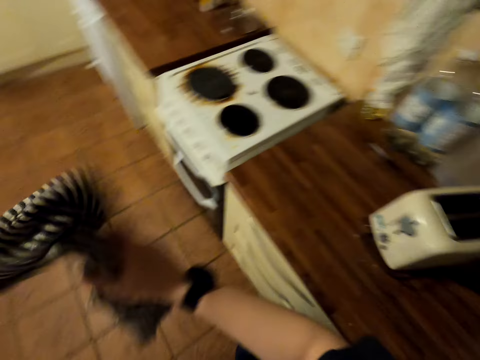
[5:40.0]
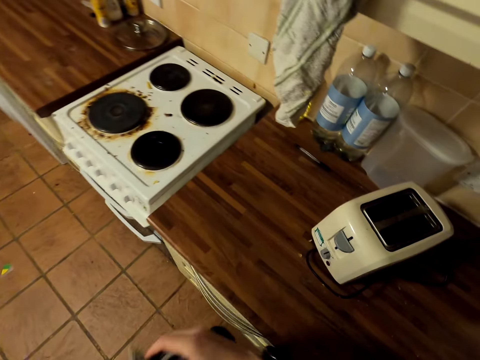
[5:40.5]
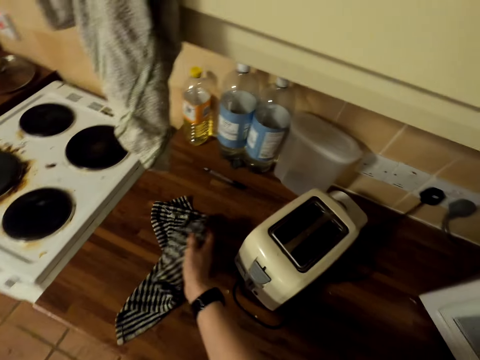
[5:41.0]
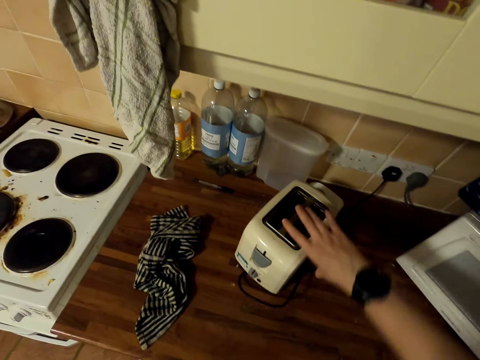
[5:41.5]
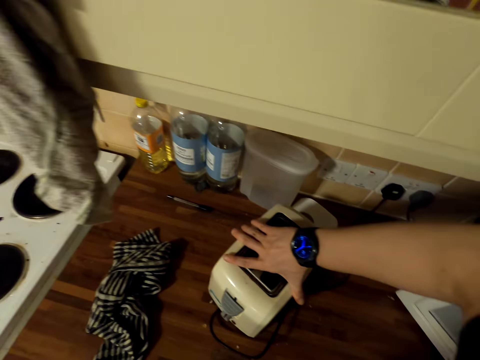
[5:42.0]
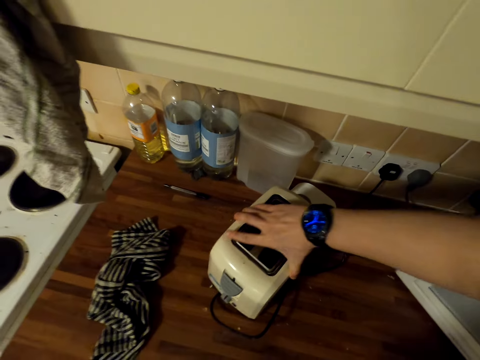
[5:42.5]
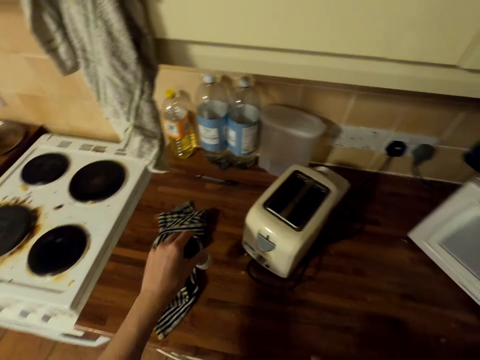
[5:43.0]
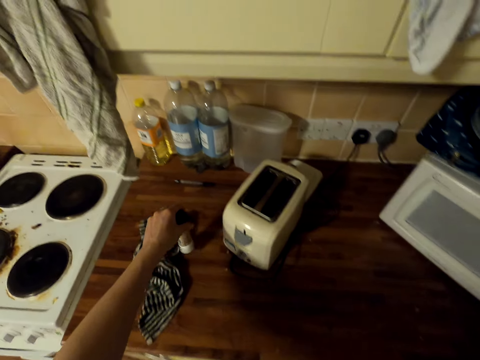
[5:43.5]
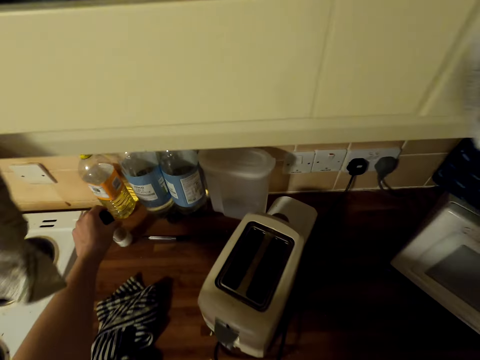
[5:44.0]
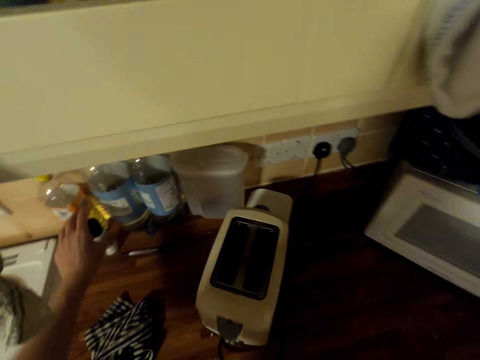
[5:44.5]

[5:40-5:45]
The camera wearer touches a weighing scale. They put the can on the table.

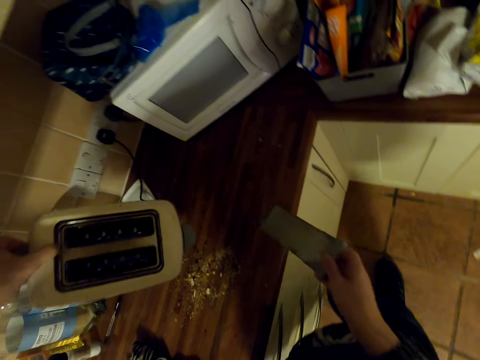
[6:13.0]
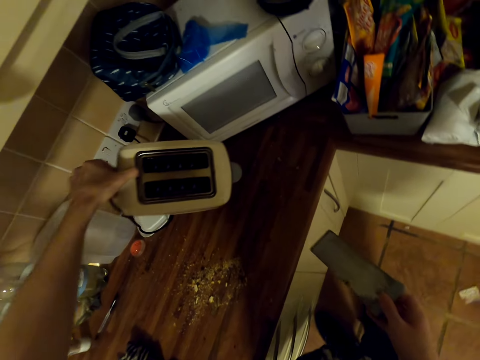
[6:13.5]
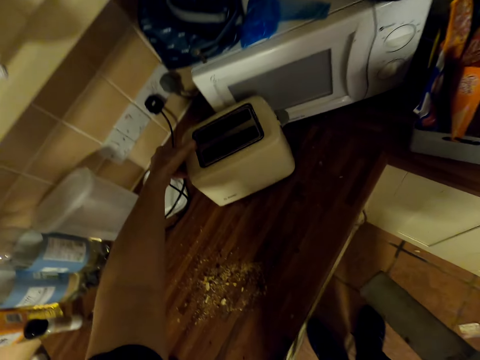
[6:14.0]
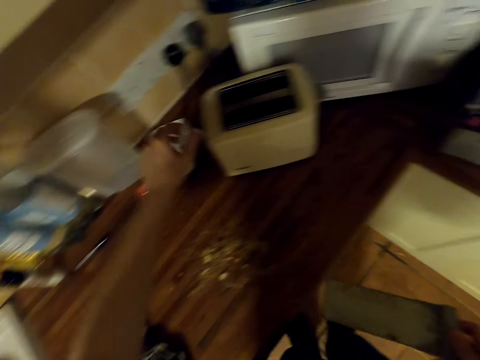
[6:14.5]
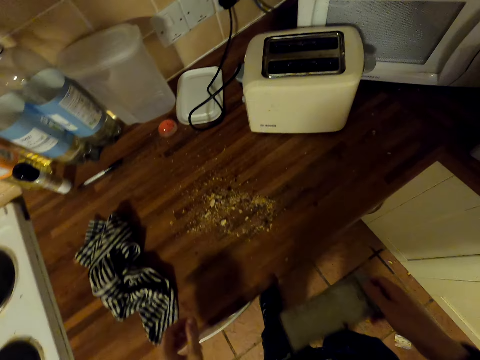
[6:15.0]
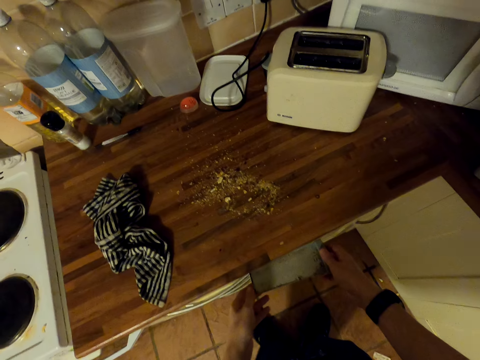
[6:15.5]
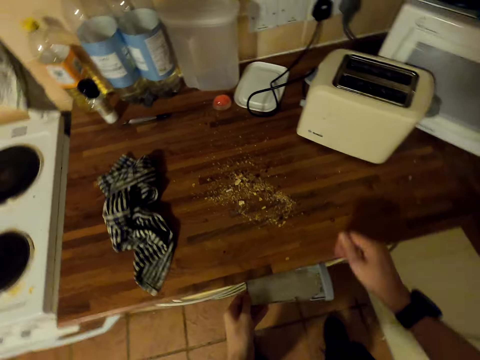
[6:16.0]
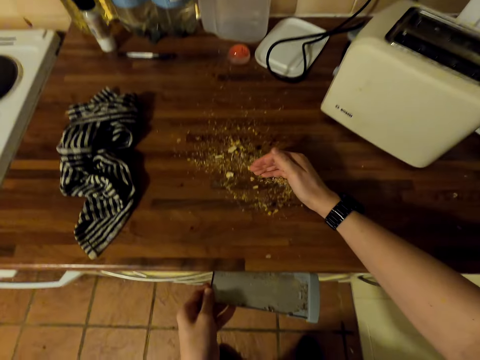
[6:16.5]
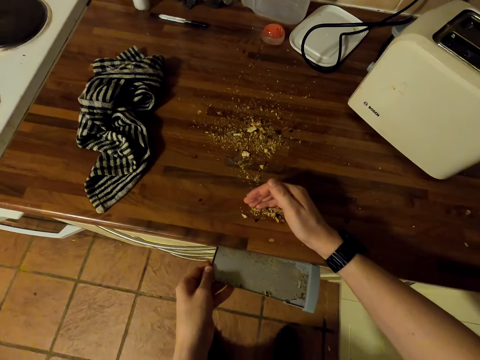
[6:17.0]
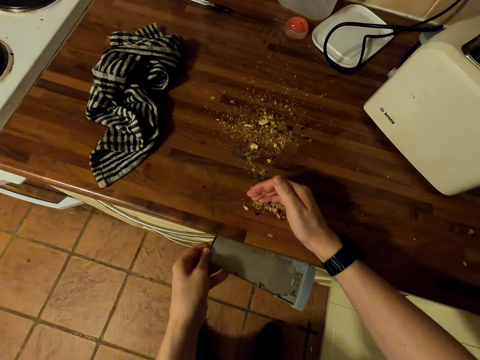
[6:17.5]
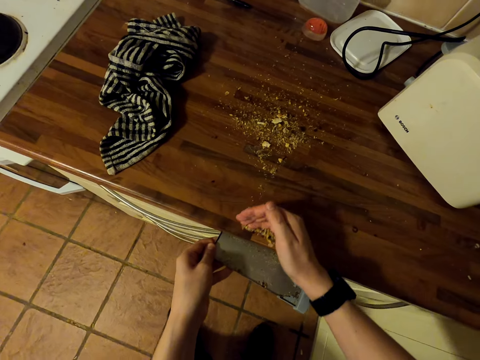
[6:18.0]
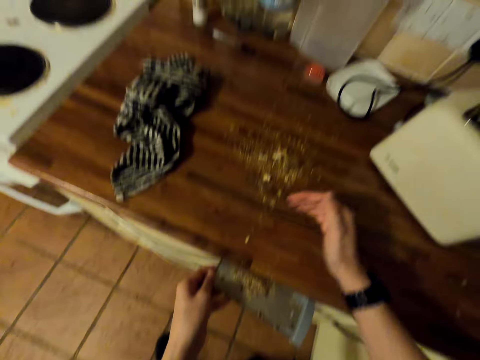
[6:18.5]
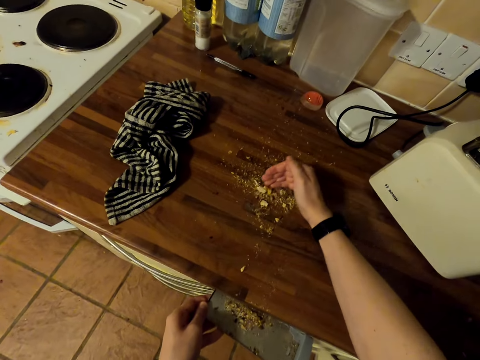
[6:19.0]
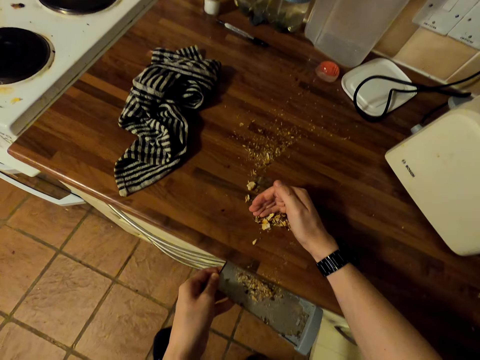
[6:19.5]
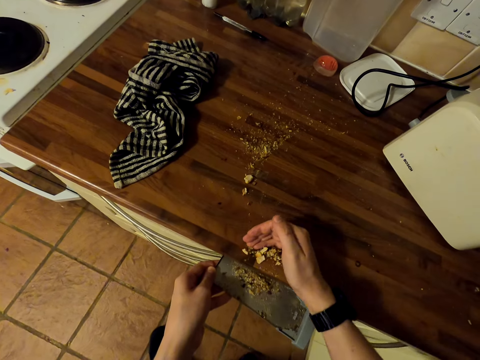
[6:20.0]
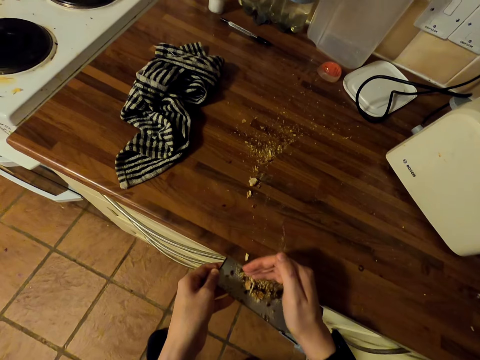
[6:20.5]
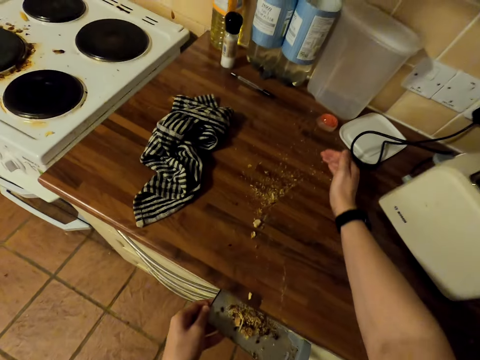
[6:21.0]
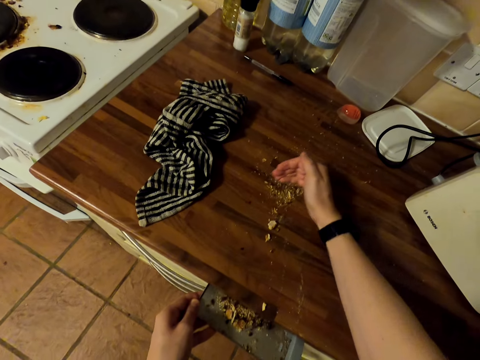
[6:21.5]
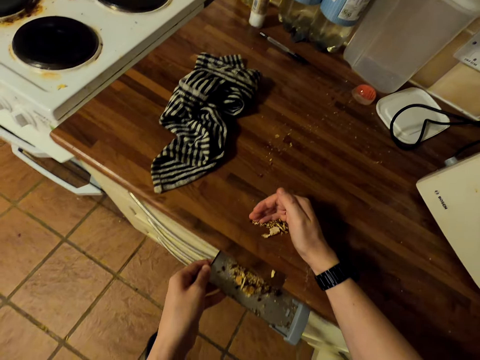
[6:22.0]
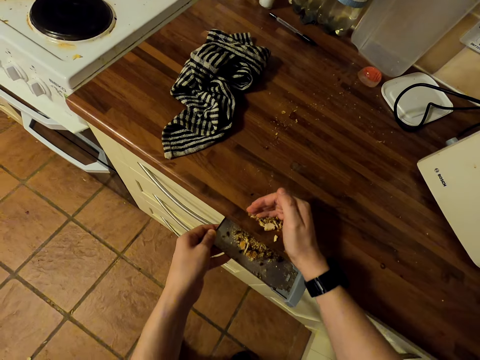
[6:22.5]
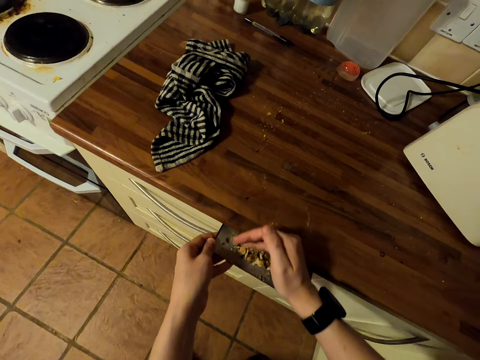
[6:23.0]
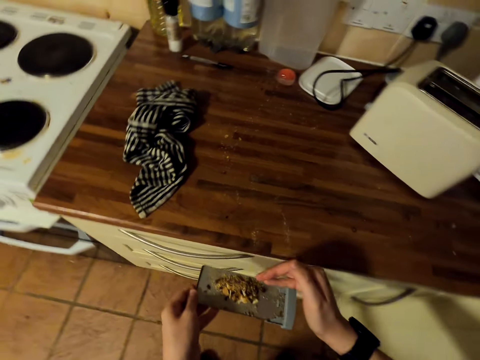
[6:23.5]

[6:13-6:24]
The camera wearer puts the scale on the table. He wipes the sink table with his hands.

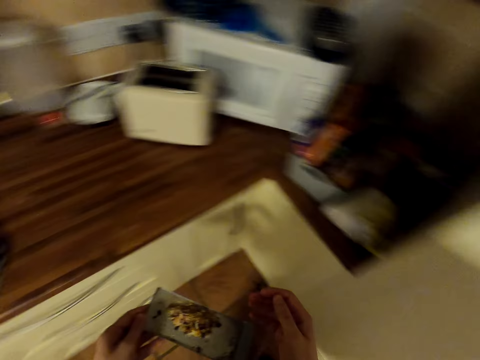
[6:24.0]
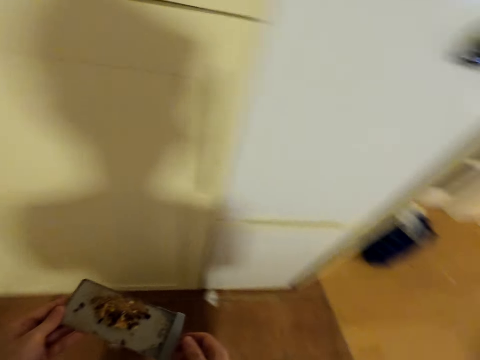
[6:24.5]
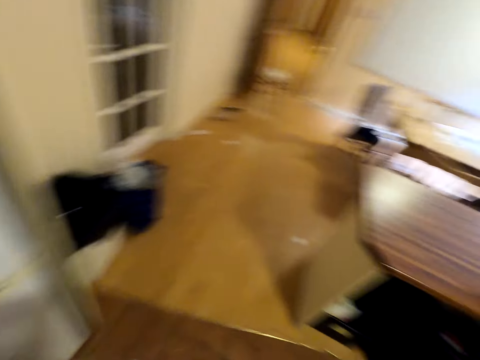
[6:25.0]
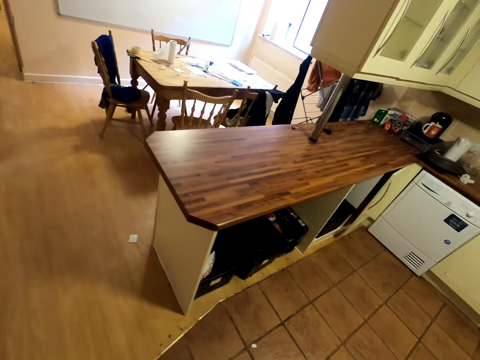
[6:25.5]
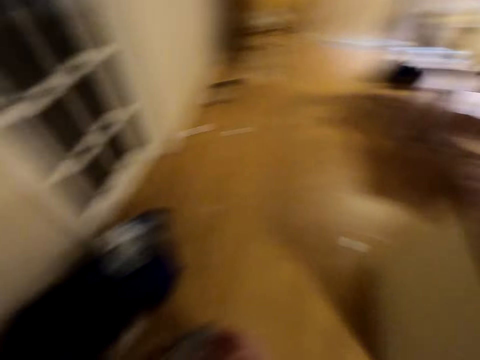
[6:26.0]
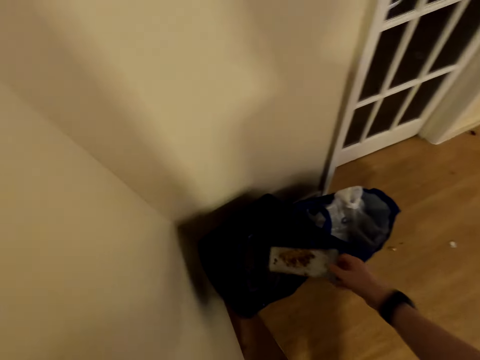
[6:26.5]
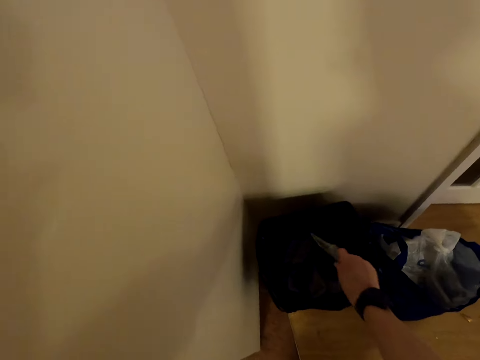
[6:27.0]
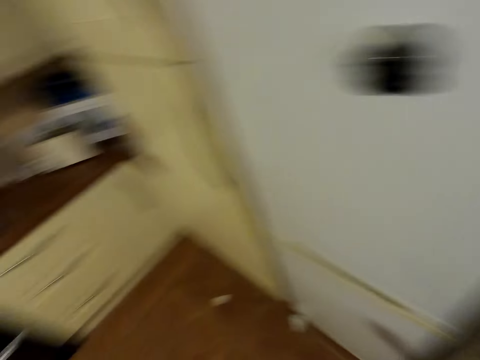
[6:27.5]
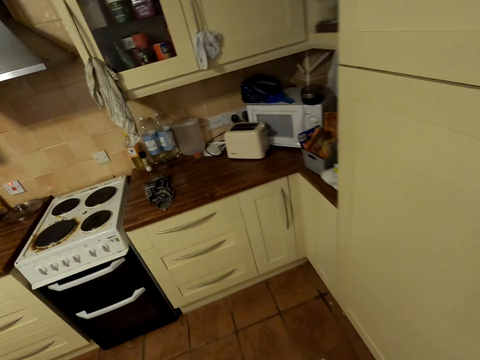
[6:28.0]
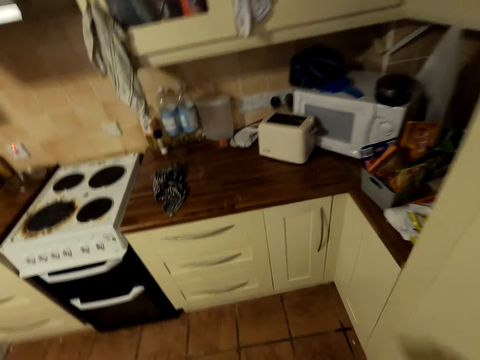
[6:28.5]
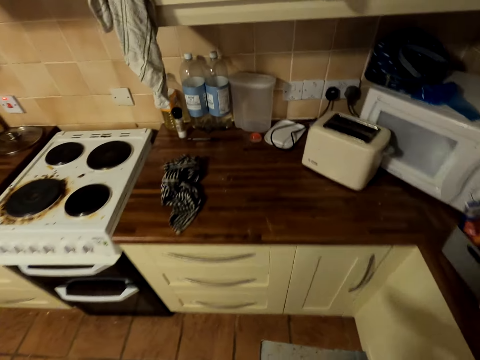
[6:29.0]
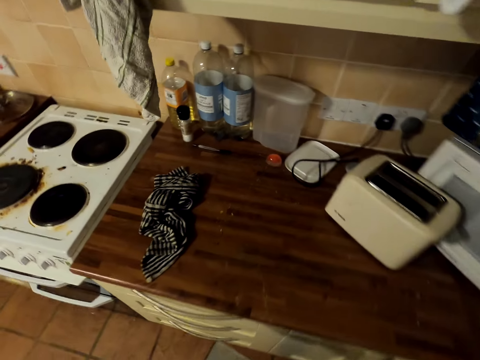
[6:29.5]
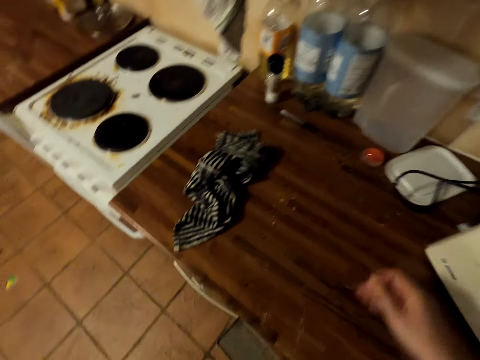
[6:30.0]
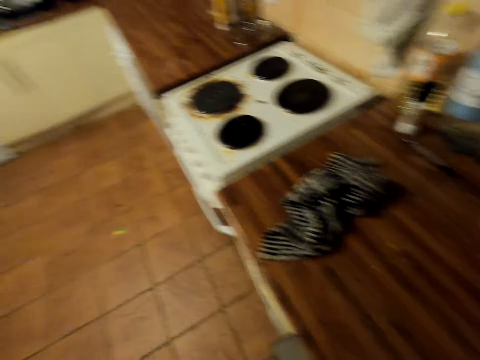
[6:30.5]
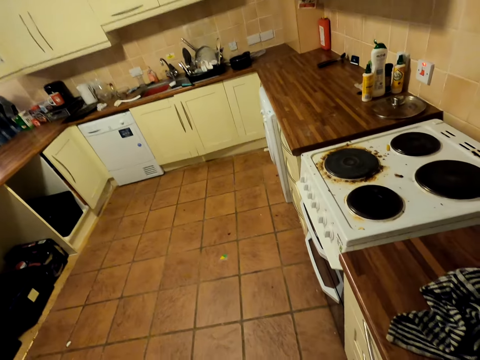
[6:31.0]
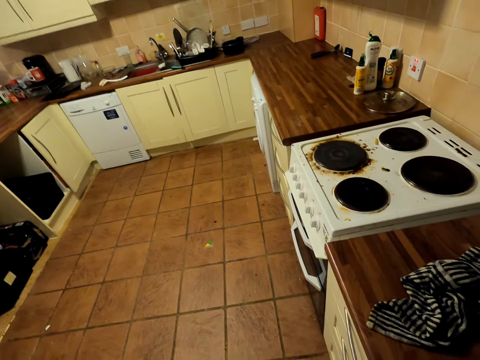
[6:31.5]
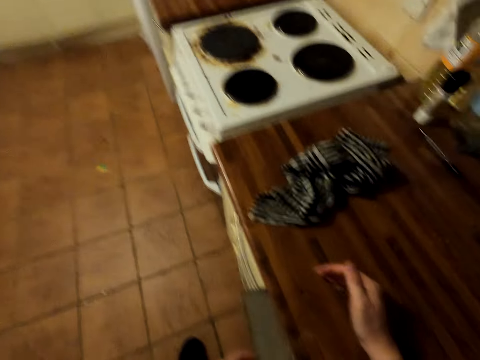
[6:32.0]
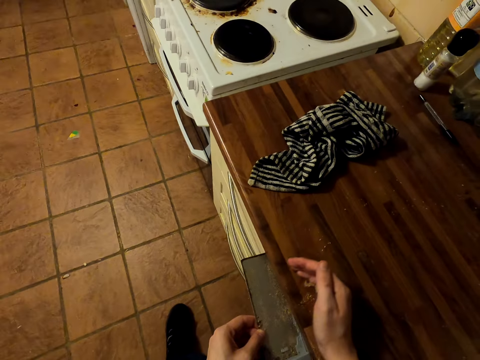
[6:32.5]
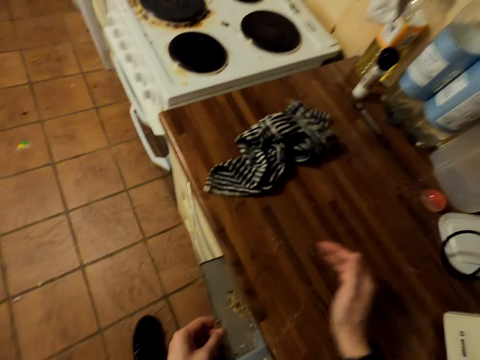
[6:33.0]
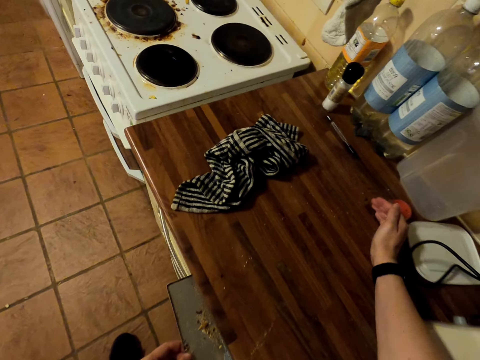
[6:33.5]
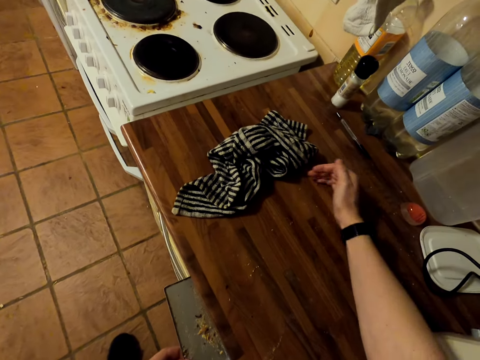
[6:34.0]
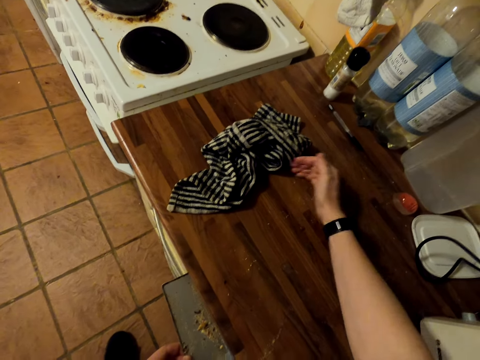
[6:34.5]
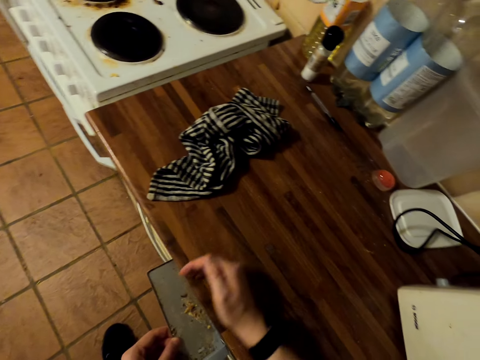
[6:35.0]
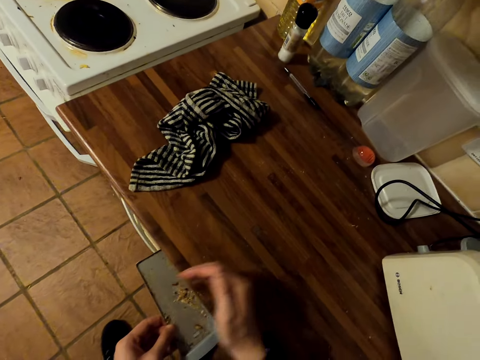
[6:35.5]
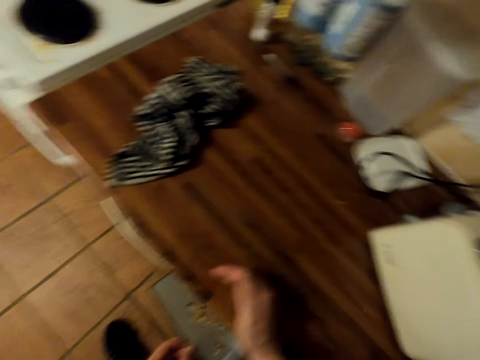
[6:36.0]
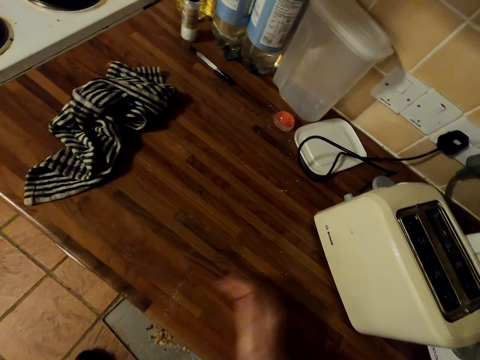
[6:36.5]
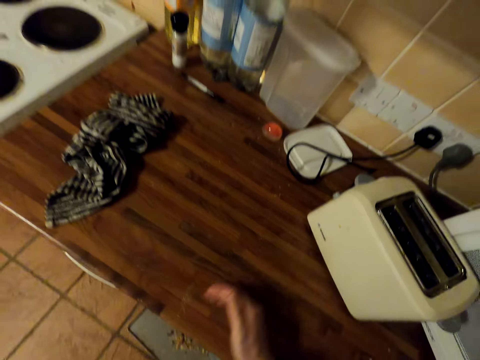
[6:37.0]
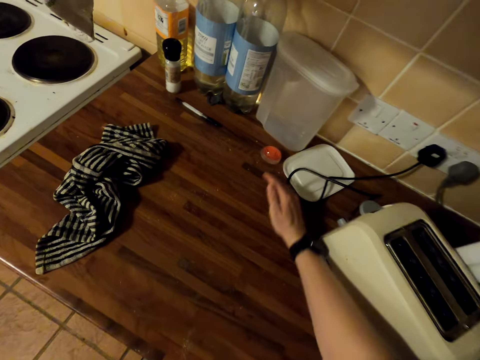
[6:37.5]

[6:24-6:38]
The camera wearer puts the dirt in the dustbin. He walks around the house. He looks around the kitchen. He wipes the table with his hands.
